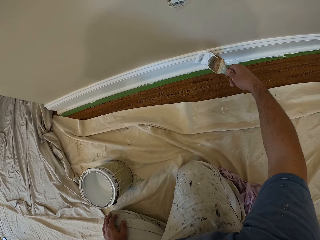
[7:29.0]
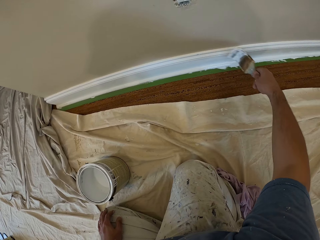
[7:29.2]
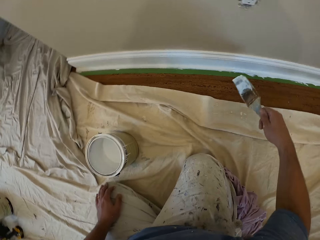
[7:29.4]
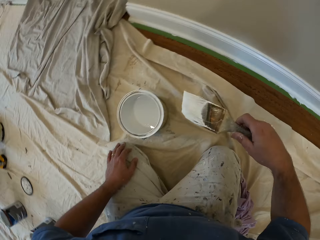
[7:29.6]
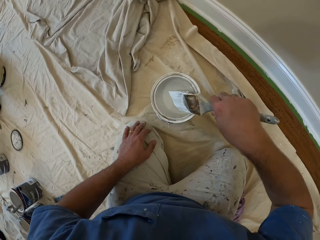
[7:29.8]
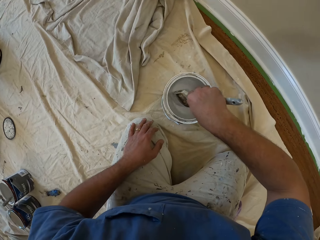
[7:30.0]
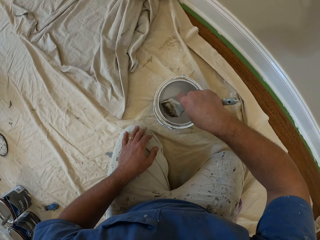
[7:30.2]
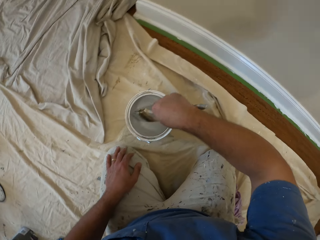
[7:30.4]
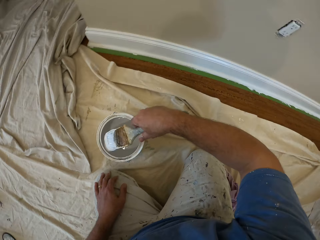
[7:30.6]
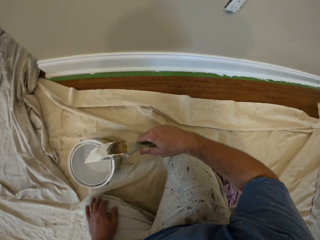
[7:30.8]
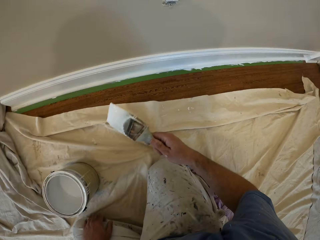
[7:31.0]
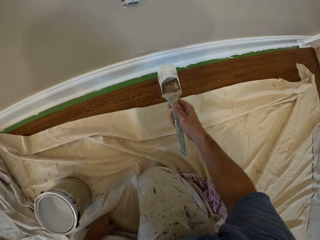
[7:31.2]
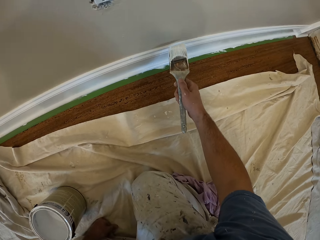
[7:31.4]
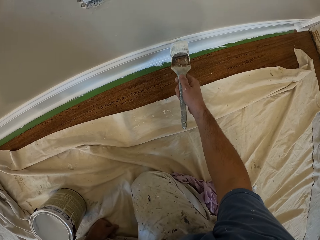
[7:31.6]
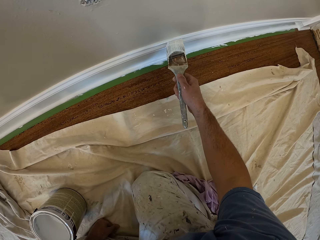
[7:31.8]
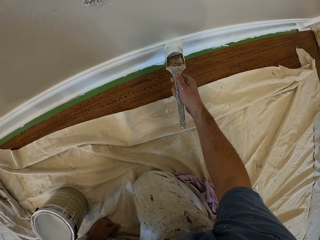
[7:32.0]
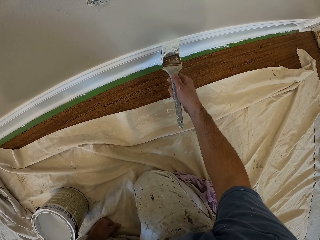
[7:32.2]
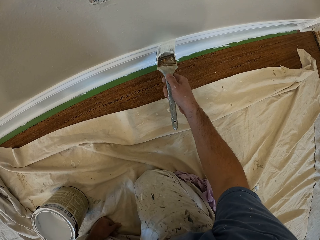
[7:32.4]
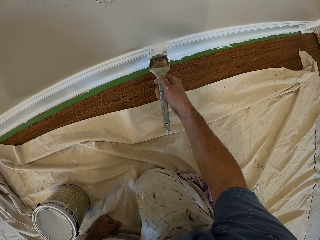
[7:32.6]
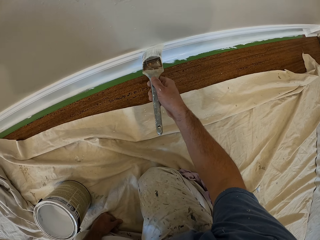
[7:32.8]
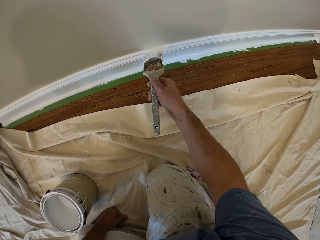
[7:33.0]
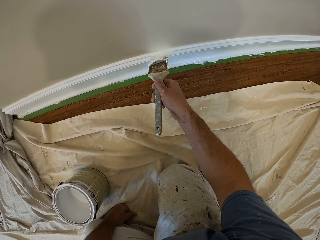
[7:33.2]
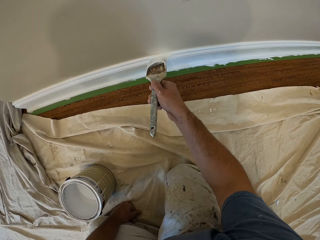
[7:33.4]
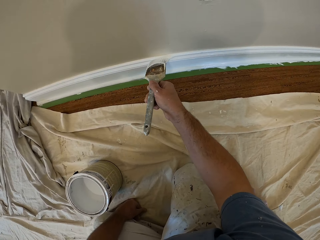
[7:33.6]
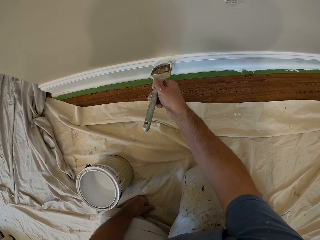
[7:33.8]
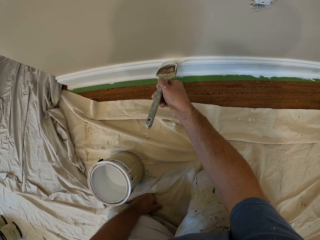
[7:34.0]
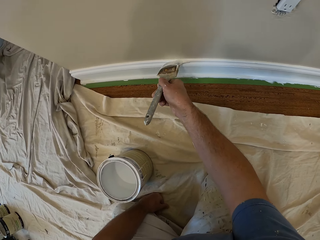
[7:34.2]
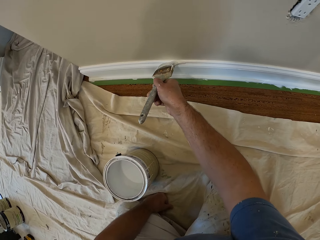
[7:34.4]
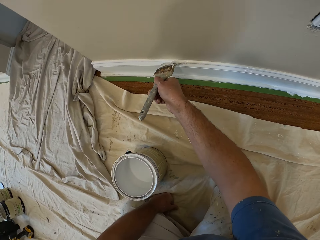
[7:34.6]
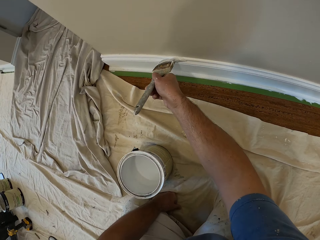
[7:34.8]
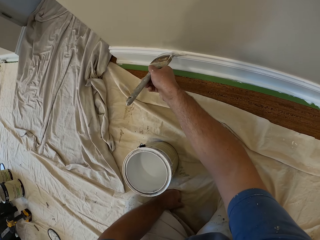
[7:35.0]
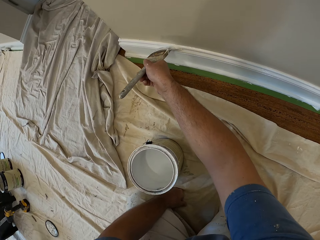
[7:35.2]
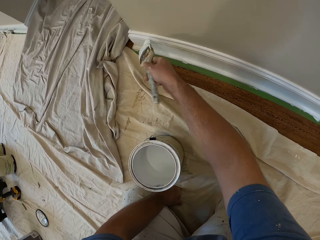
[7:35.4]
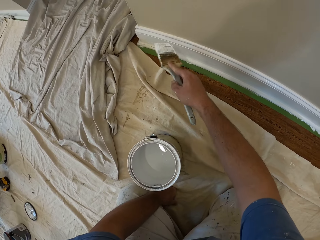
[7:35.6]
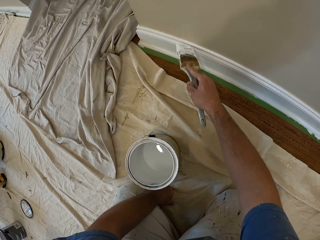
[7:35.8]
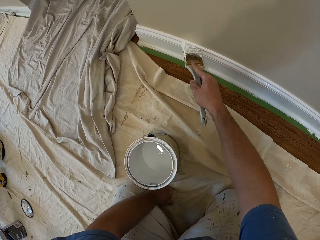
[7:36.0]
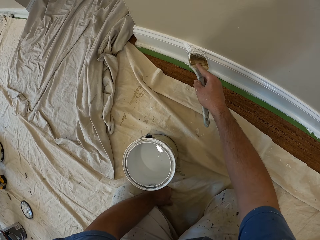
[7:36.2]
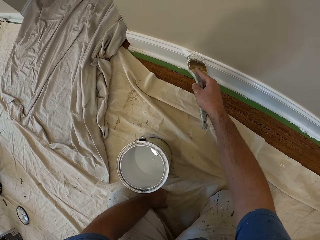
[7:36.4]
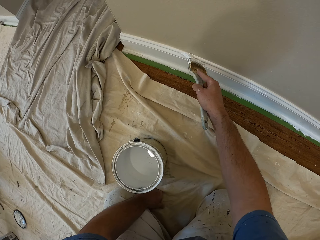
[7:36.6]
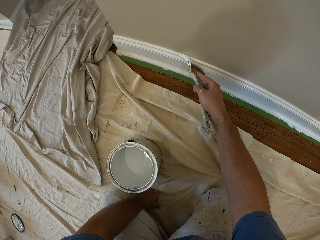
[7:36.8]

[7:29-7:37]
The camera wearer scoops paint inside an aluminum paint bucket with the paintbrush. They remove the brush from the paint. They paint the cornice or baseboard.

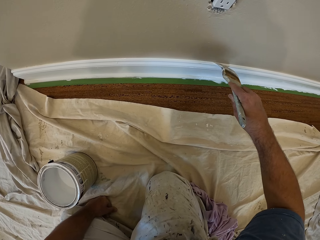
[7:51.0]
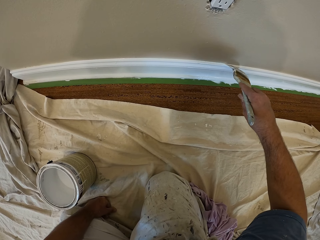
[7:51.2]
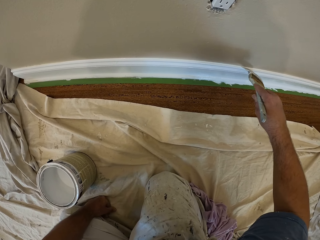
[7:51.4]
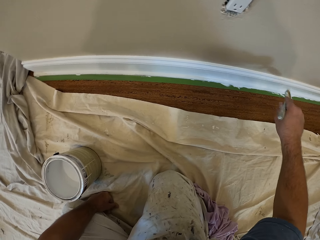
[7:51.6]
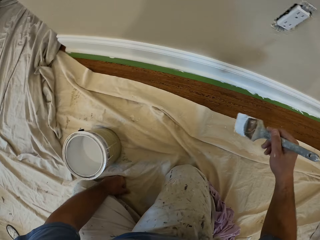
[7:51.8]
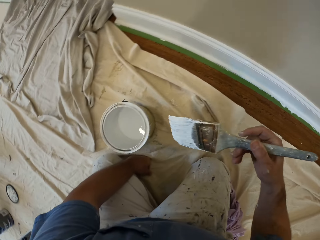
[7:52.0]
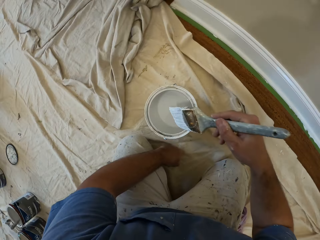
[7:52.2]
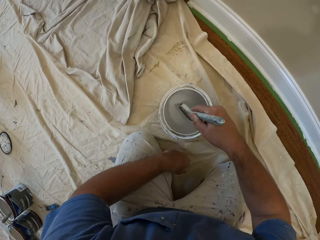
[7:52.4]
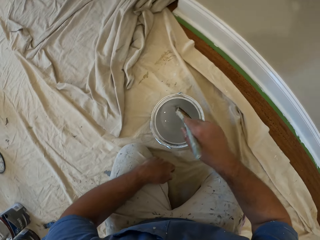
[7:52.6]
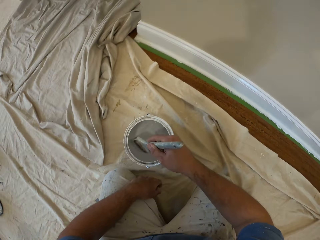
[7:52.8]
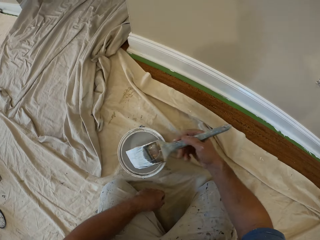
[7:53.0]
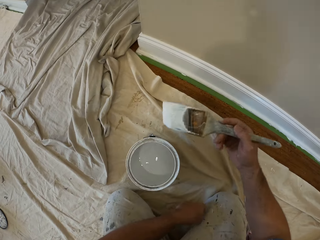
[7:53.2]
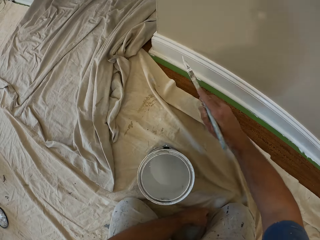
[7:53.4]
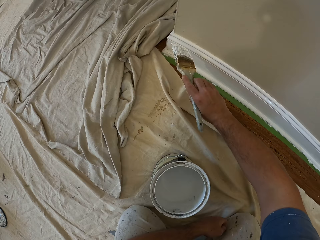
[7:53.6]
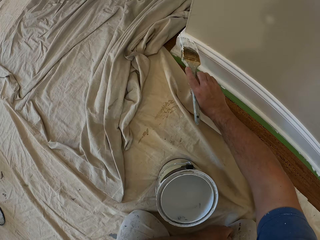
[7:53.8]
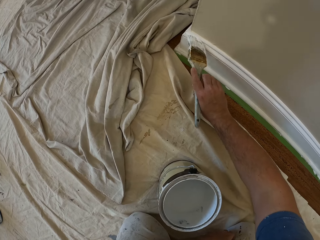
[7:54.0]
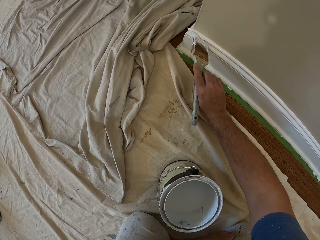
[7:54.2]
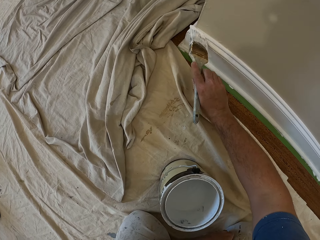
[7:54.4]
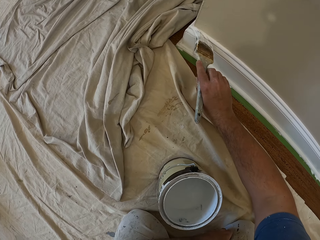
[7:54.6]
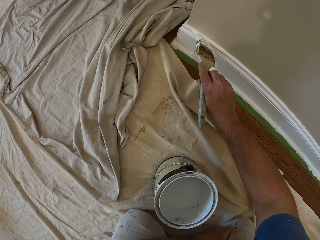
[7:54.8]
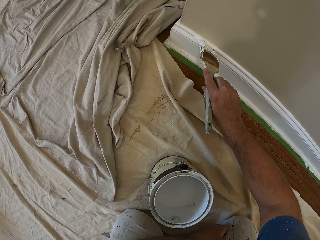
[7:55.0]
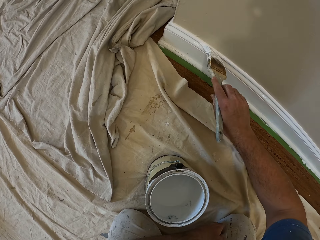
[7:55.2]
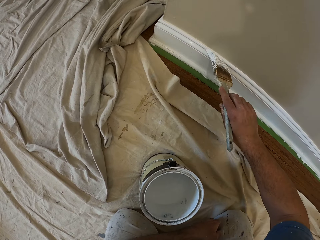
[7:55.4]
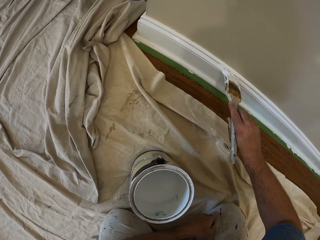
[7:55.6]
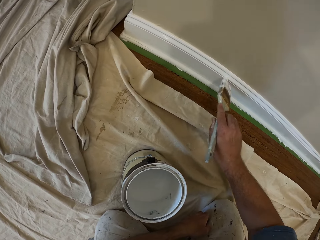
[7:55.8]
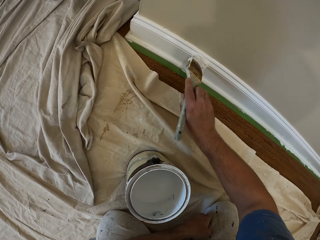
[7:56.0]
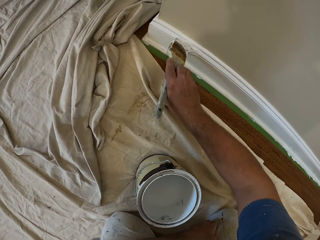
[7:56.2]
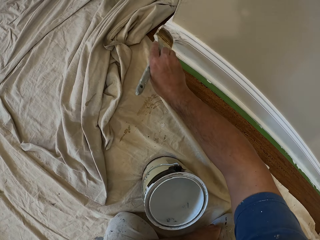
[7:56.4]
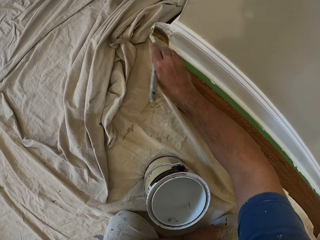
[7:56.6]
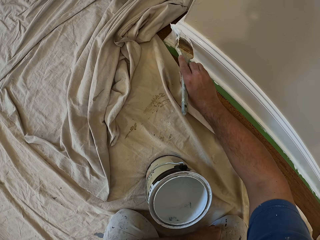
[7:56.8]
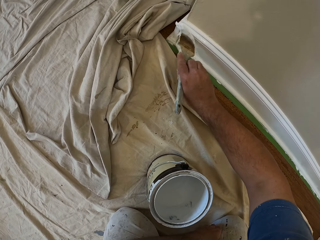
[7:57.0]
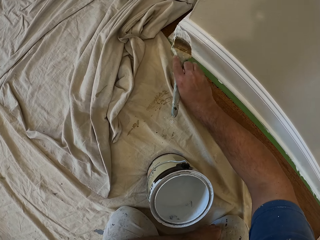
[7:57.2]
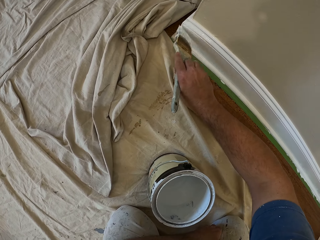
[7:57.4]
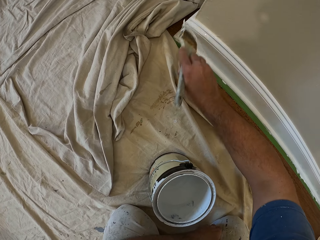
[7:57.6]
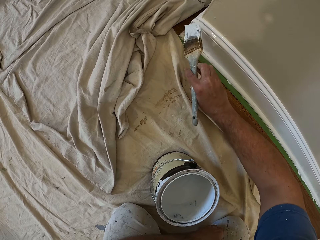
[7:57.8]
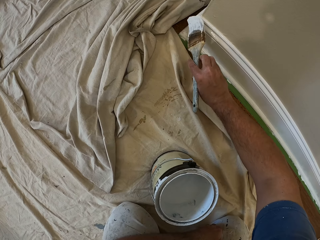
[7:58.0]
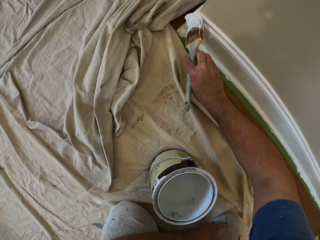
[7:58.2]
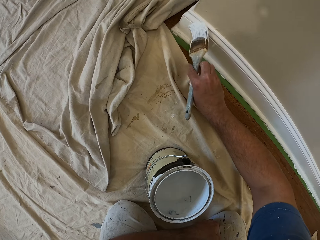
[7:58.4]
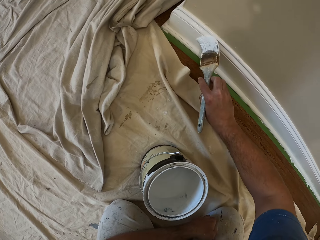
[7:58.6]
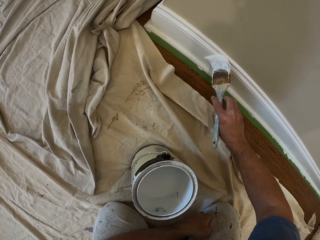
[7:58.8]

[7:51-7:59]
The camera wearer scoops paint inside an aluminum paint bucket with the paintbrush. They remove the brush from the paint. They paint the cornice or baseboard.

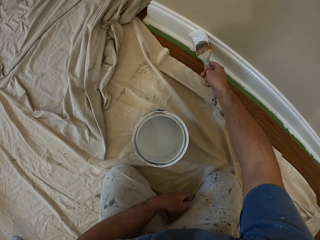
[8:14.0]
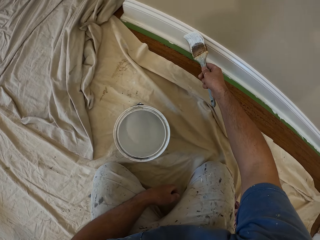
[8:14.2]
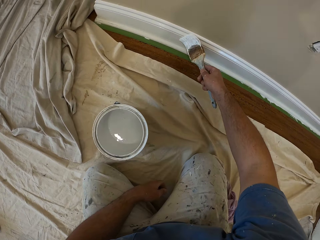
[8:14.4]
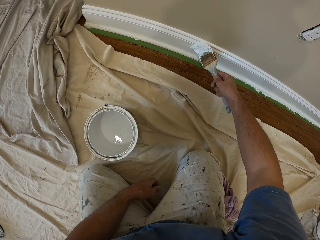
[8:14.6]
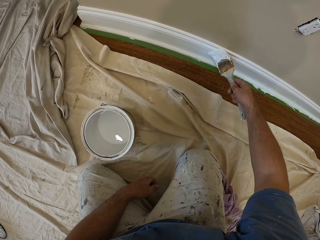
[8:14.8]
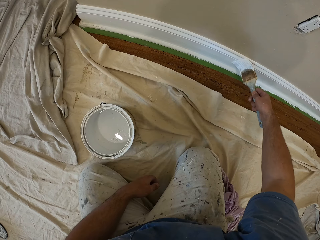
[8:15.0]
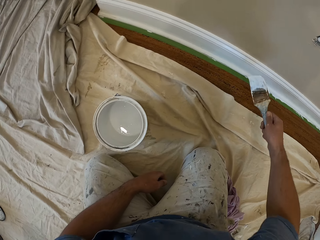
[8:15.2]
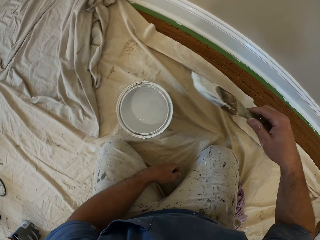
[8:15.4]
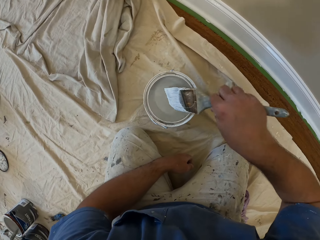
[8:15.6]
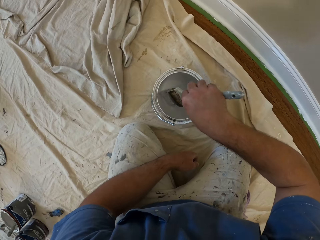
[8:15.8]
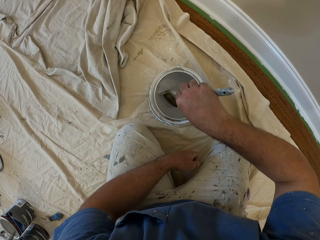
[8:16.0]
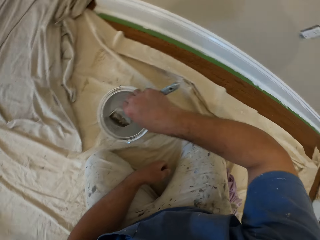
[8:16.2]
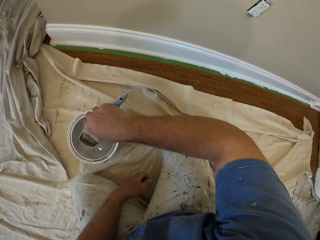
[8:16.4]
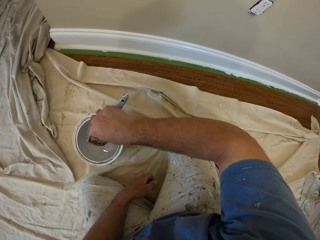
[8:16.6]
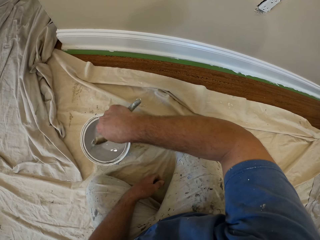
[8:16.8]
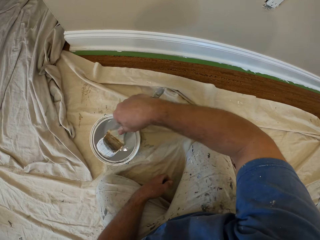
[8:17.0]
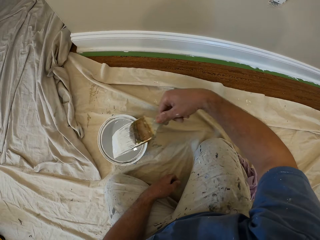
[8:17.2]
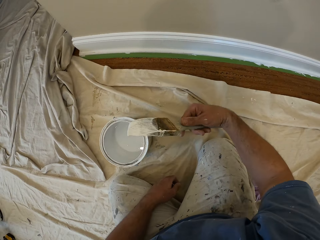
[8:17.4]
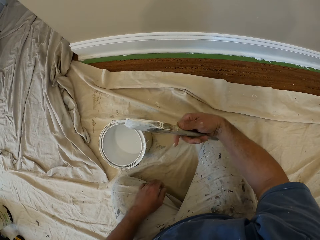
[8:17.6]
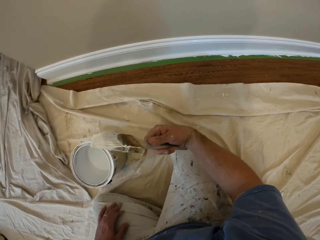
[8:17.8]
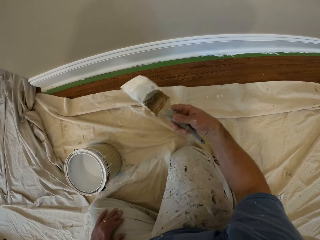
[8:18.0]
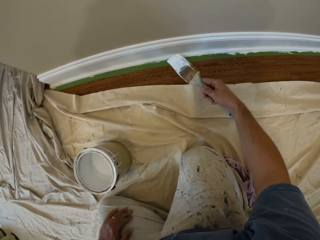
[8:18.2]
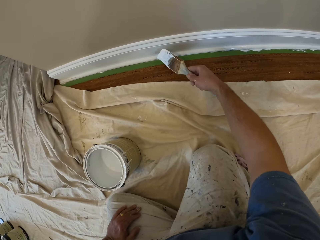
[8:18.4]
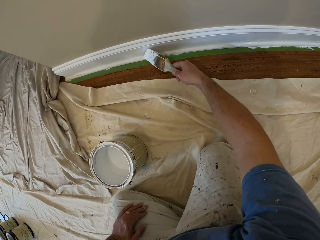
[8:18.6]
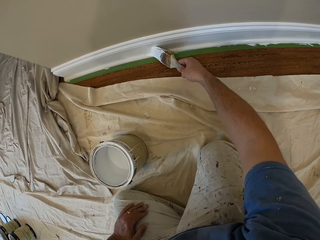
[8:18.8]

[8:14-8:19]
The camera wearer scoops paint inside an aluminum paint bucket with the paintbrush. They remove the brush from the paint. They paint the cornice or baseboard.
